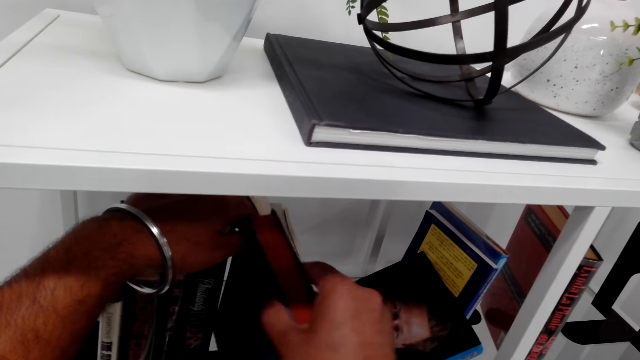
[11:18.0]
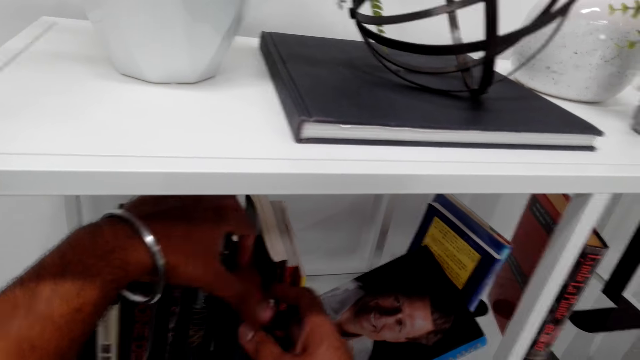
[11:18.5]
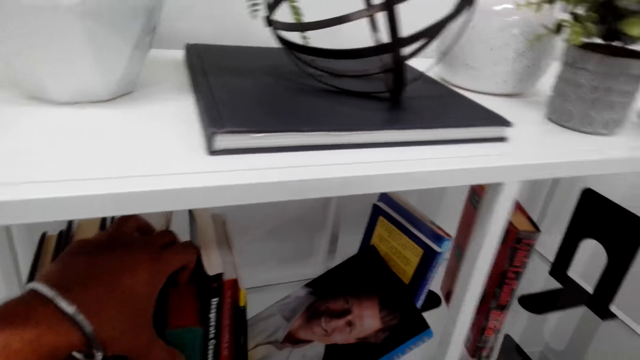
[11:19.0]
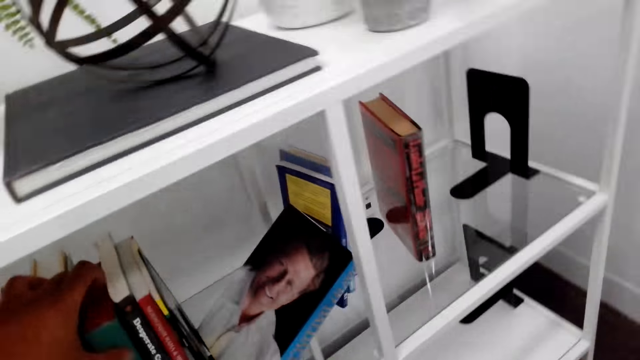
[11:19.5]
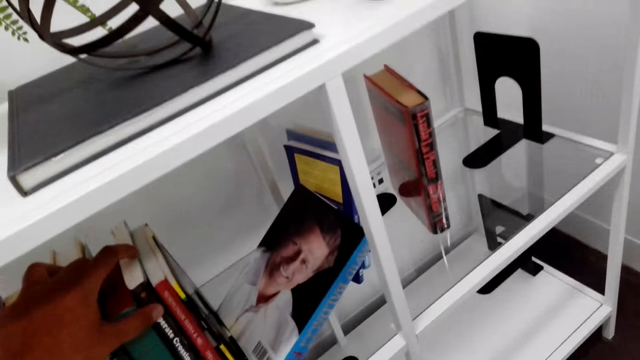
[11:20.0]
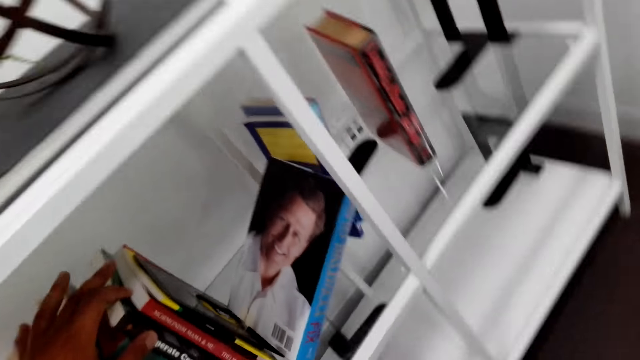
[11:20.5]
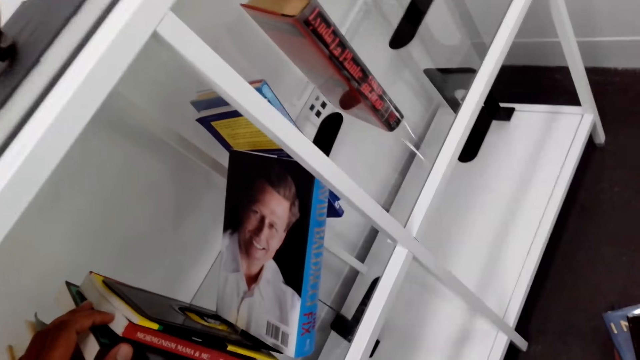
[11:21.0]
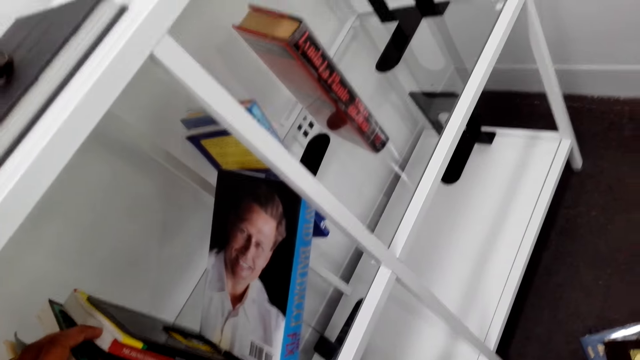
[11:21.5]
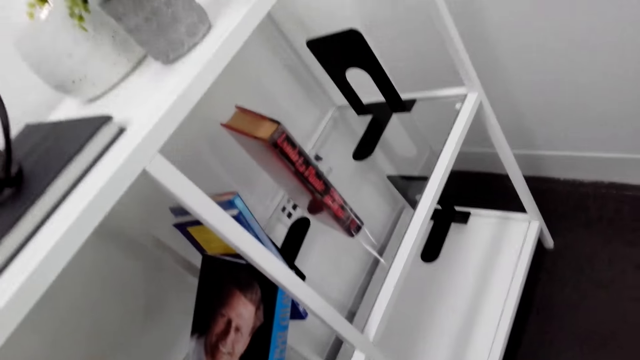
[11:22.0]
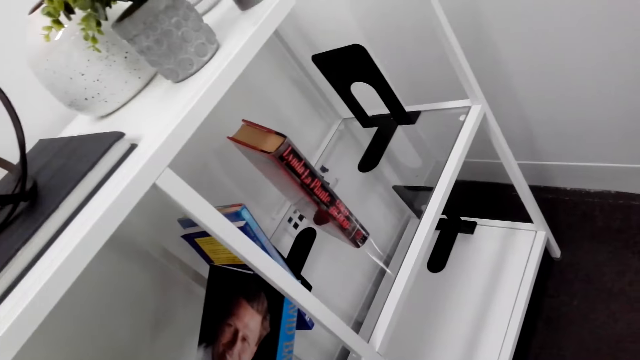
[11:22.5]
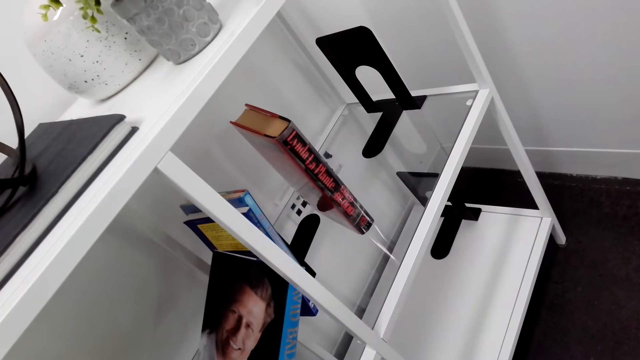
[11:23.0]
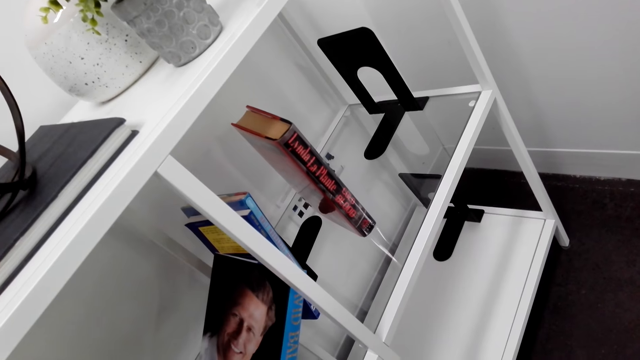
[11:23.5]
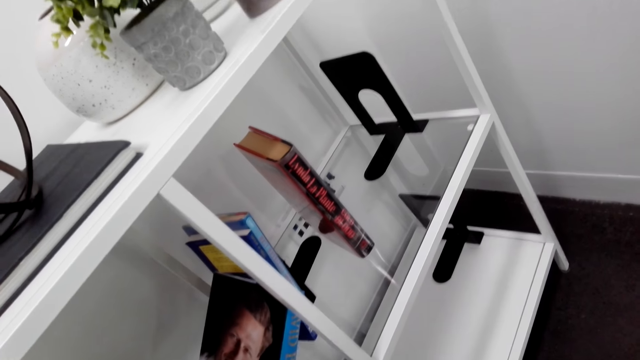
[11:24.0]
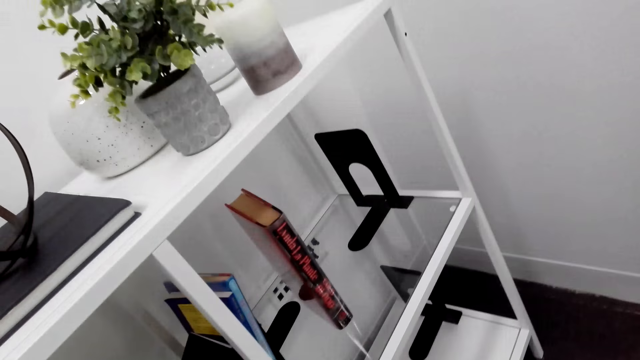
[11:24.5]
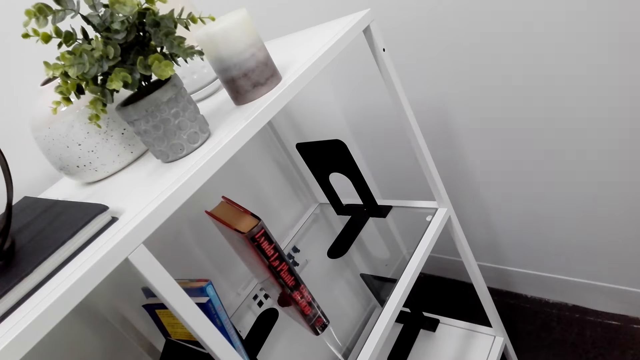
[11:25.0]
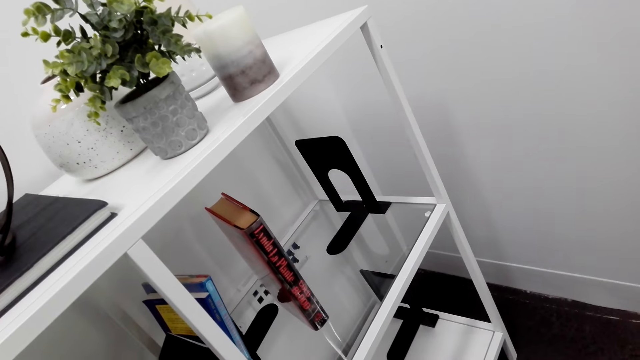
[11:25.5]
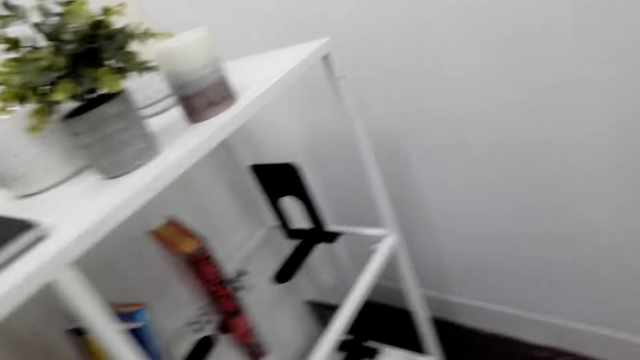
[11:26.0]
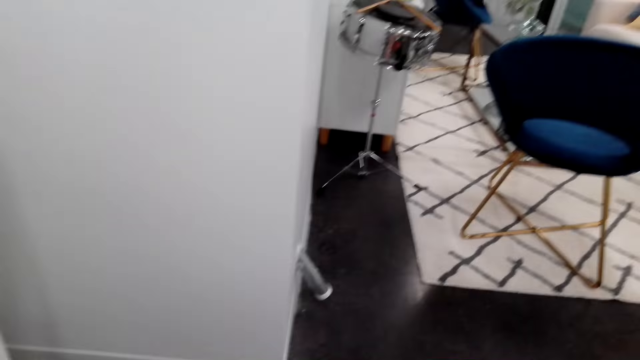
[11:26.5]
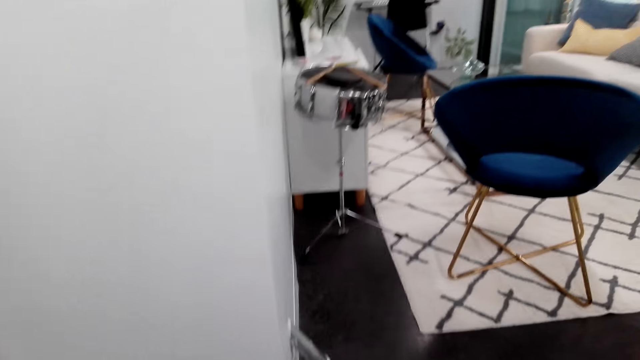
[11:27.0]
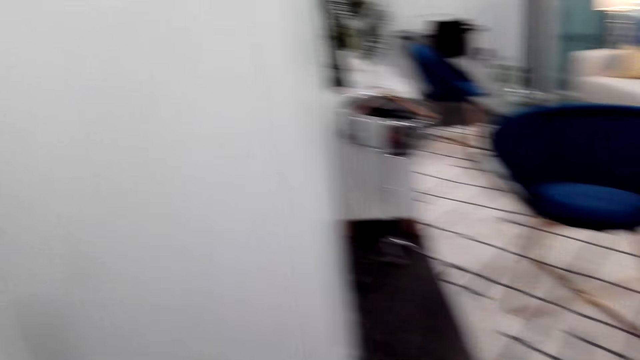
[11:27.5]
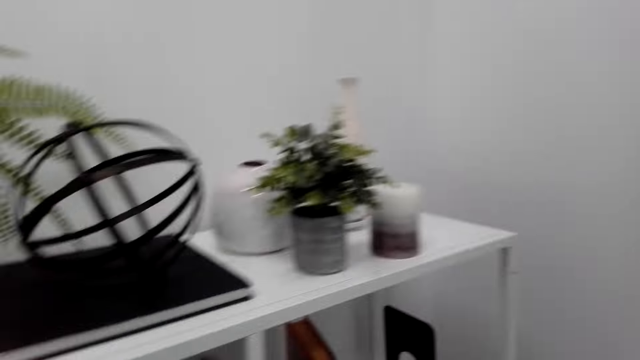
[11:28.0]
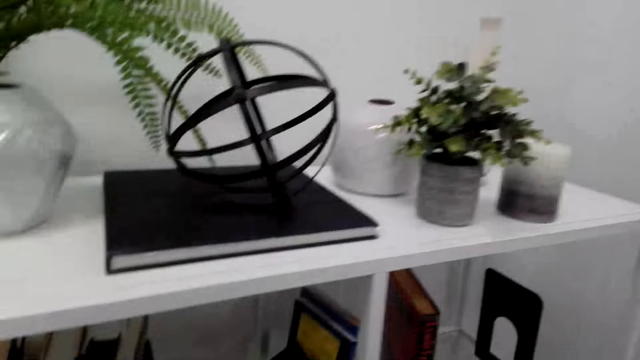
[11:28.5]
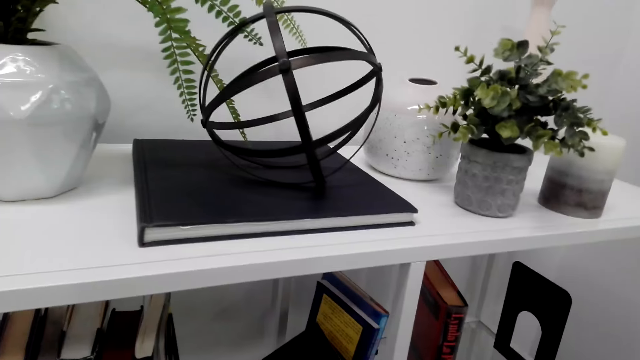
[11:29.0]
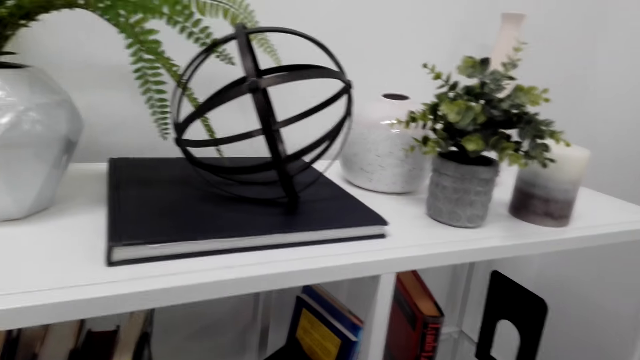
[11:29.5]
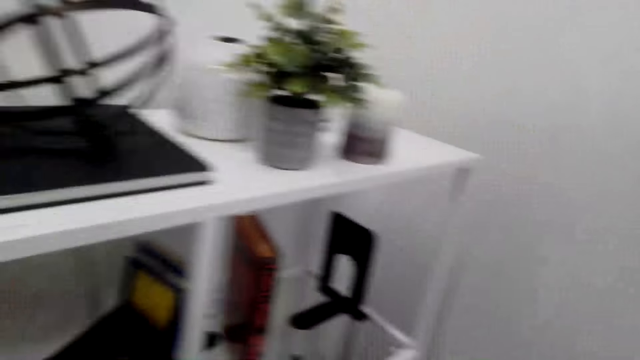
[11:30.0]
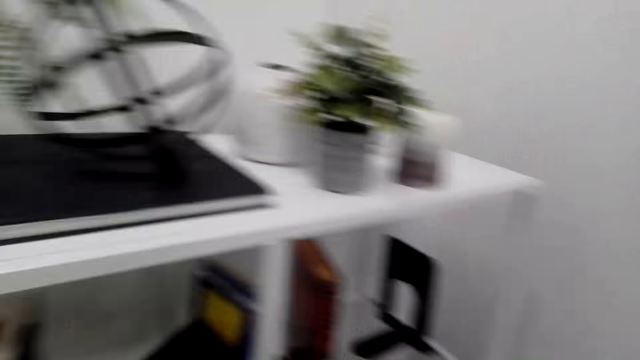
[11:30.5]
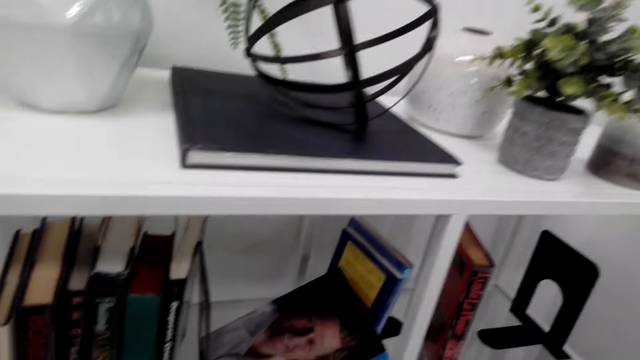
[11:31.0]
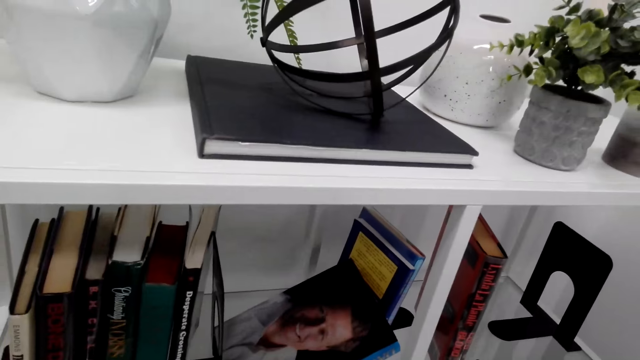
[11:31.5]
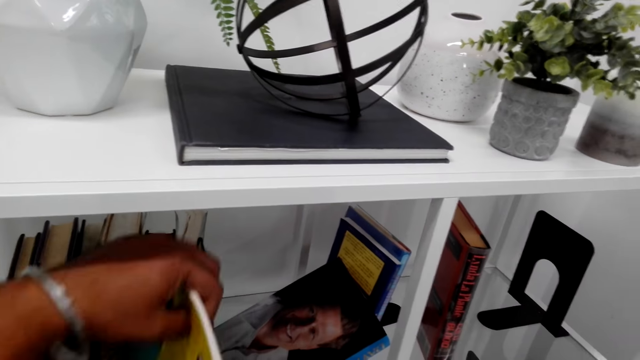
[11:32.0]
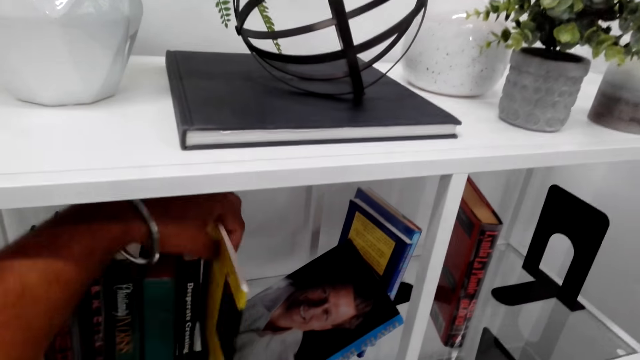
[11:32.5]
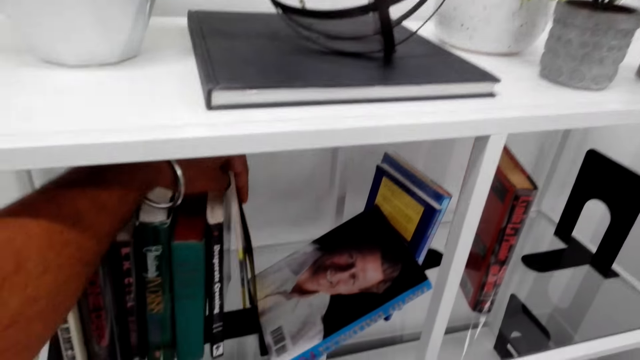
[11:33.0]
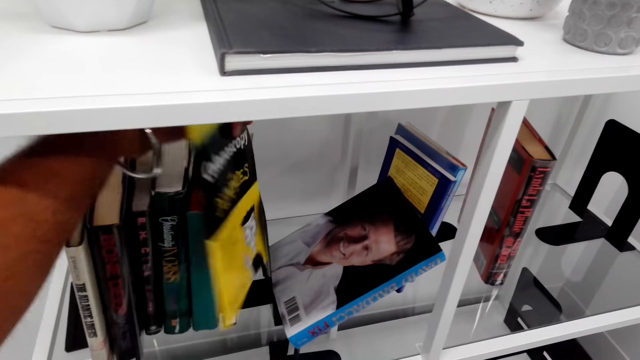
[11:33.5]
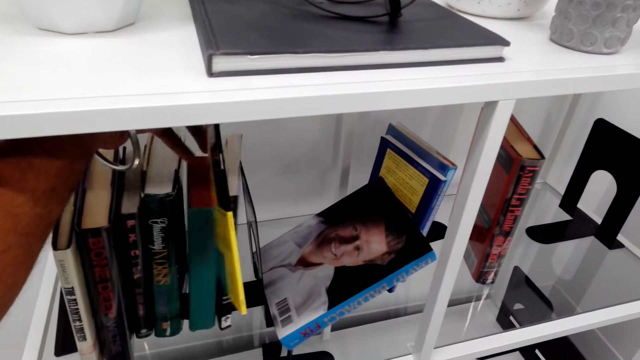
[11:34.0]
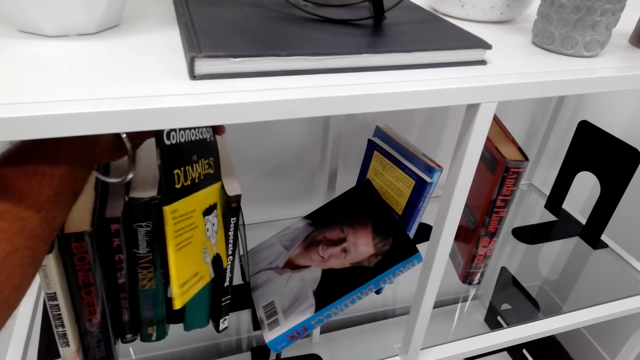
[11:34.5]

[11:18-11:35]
The camera wearer arranges other books in the shelf. They arrange the books in the shelf.

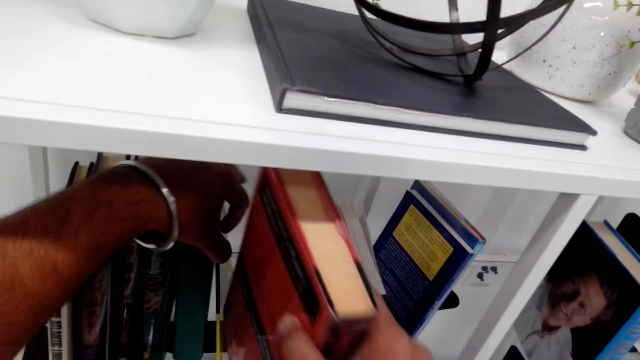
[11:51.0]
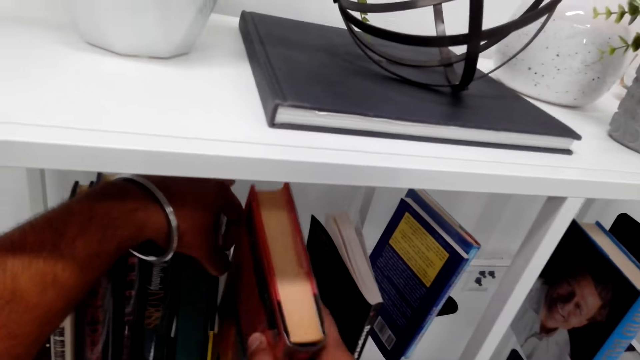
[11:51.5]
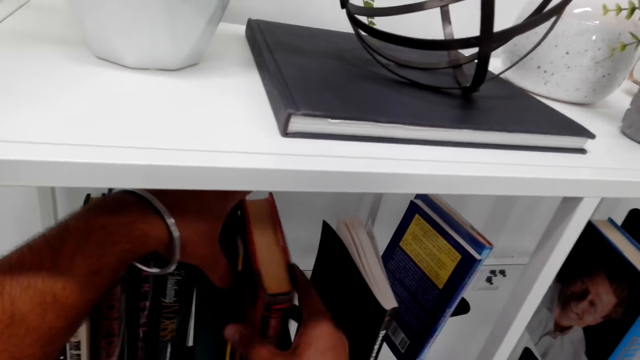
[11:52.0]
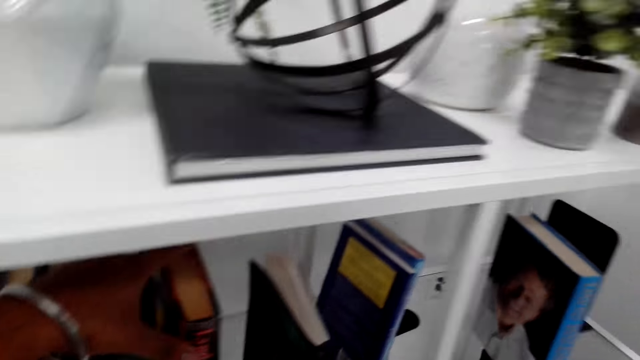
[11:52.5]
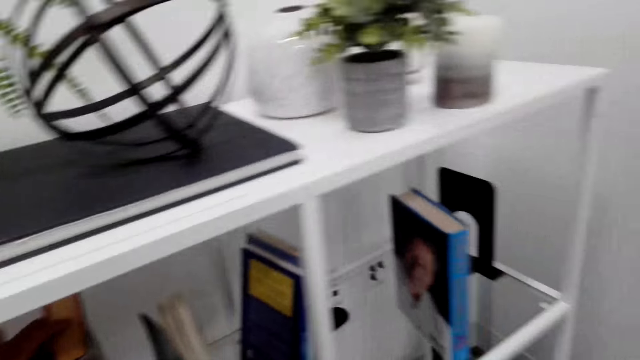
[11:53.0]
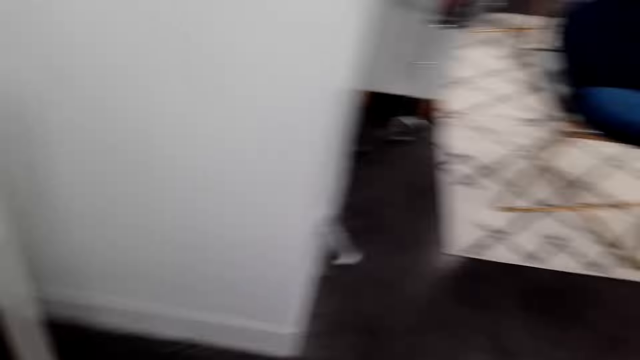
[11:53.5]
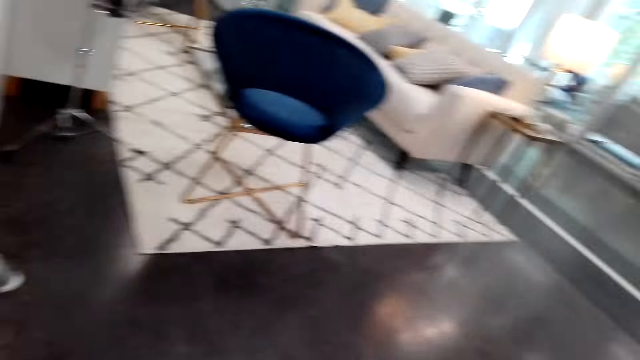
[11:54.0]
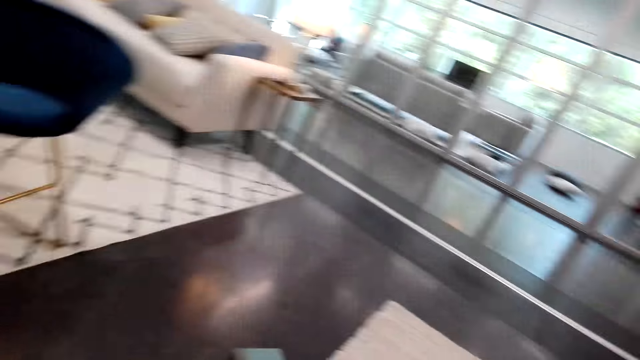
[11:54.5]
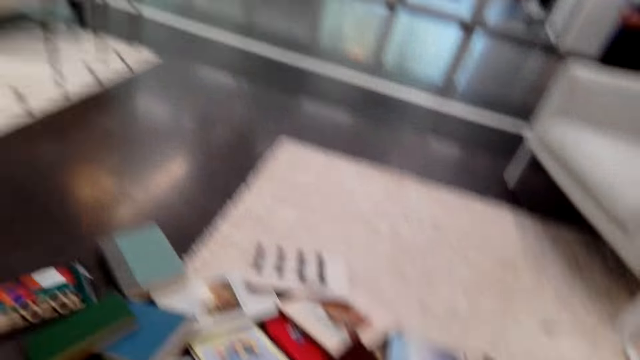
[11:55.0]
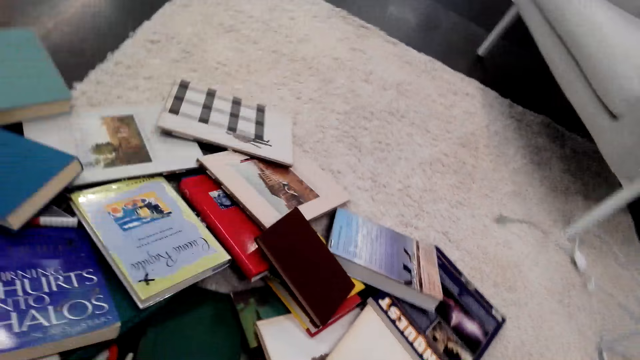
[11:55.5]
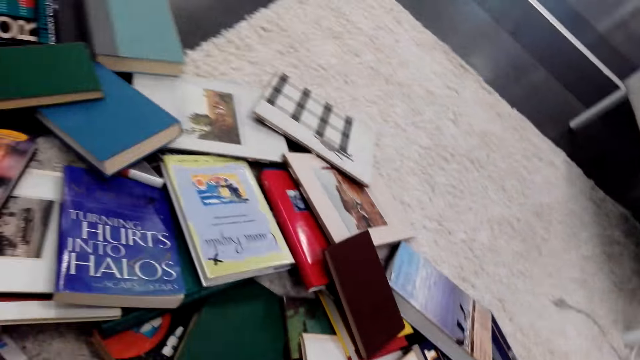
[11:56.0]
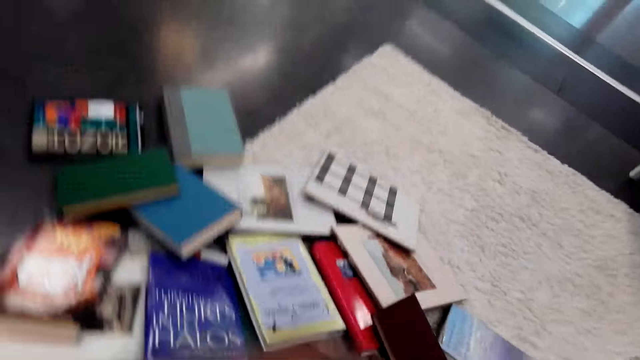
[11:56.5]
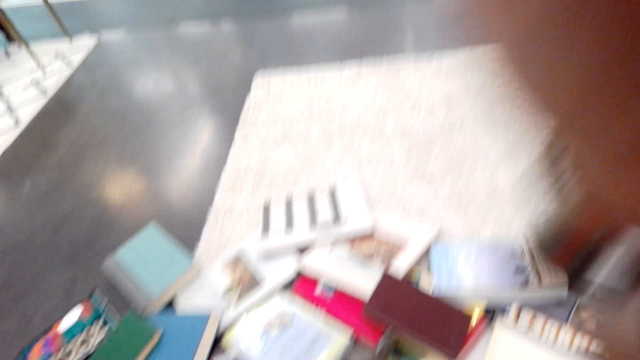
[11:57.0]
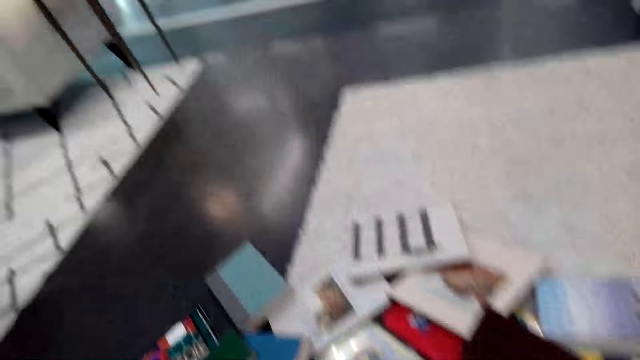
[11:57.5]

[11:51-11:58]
The camera wearer turns to the books on the floor. He adjusts the camera on his head.
